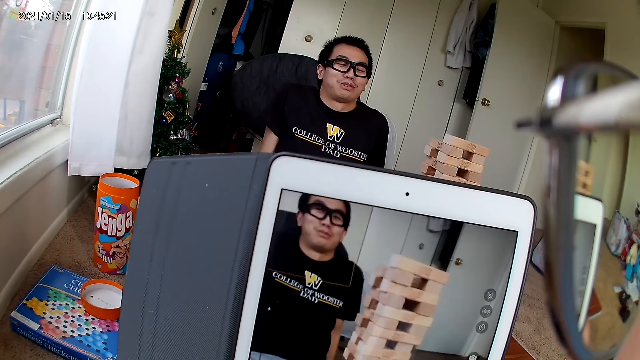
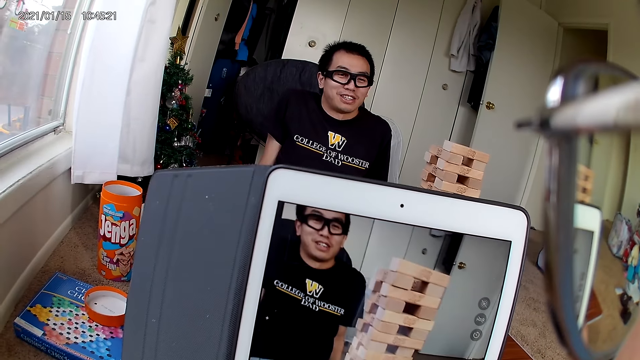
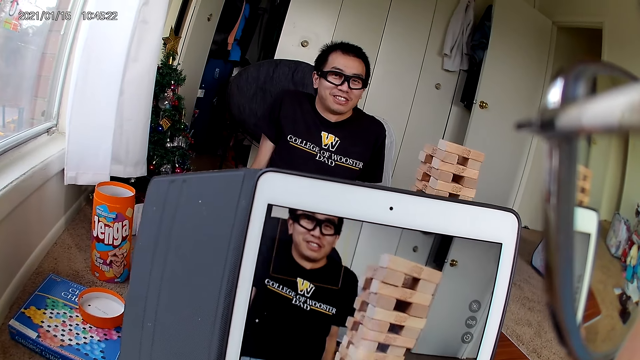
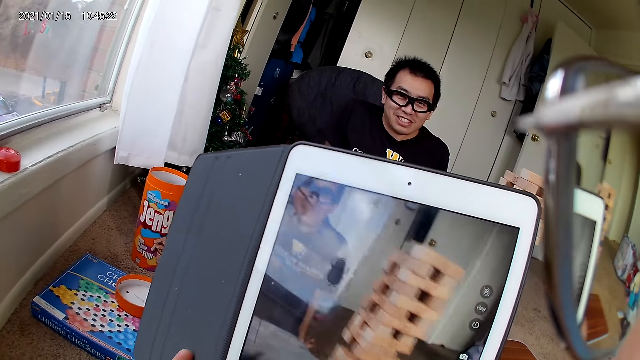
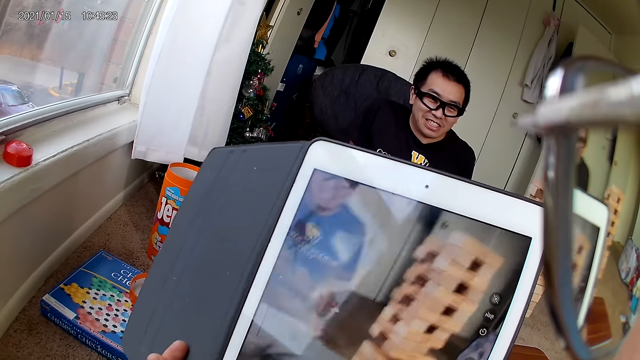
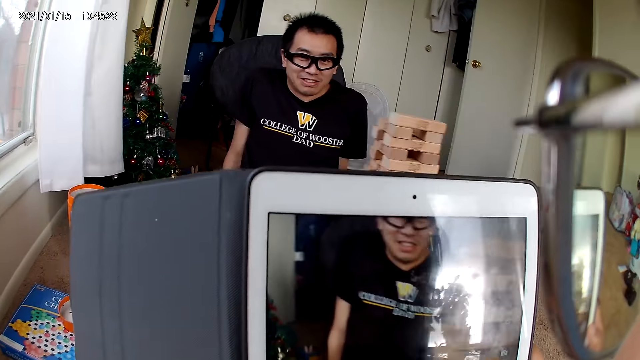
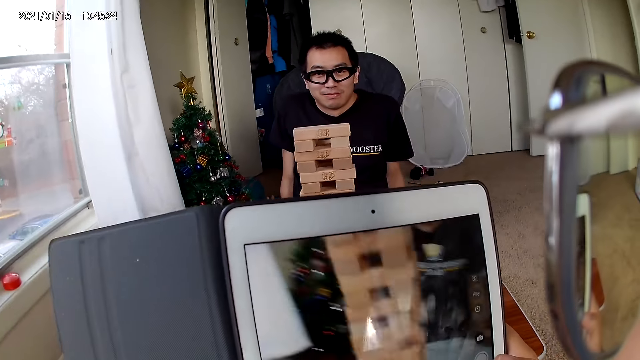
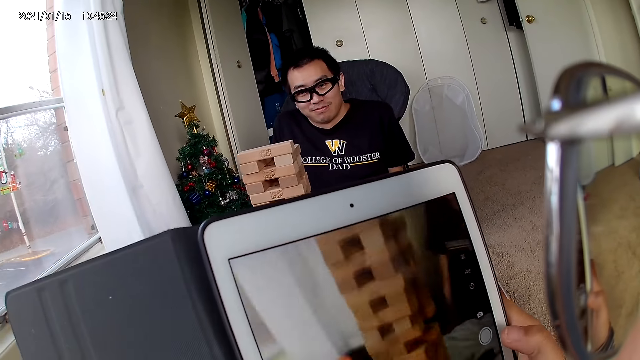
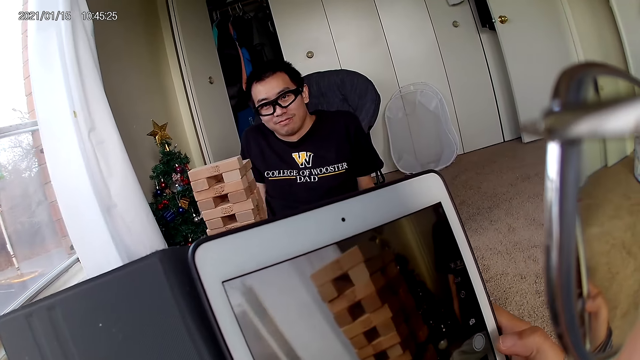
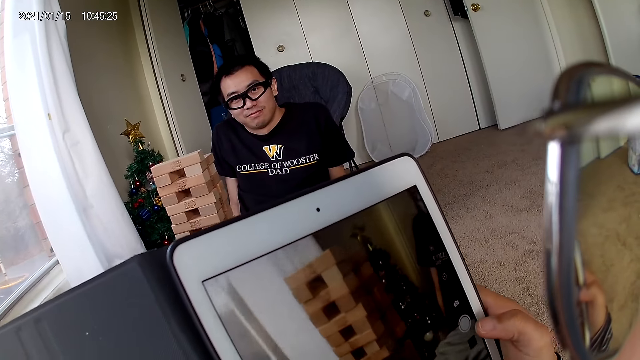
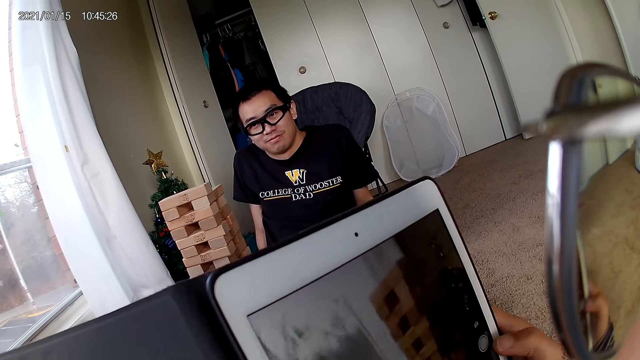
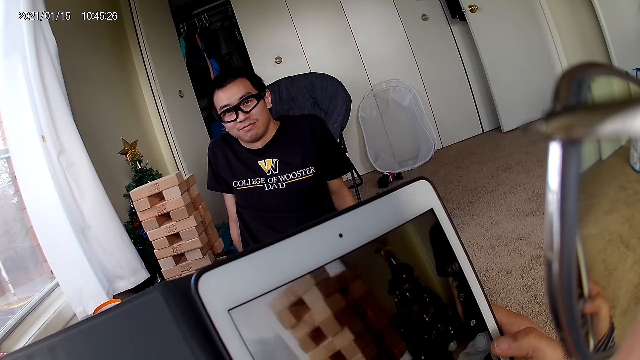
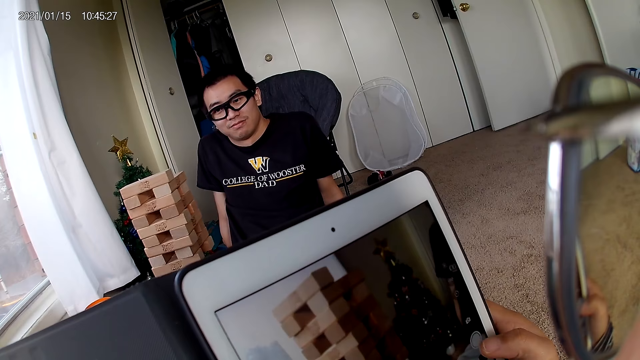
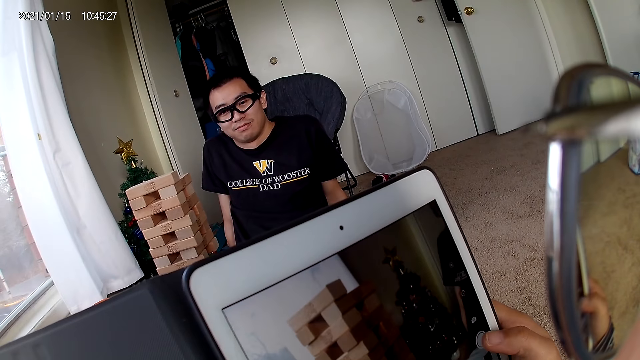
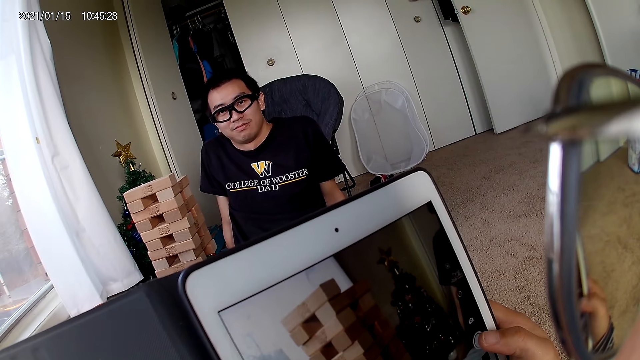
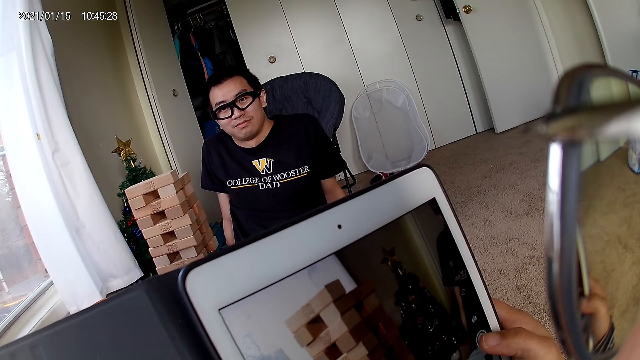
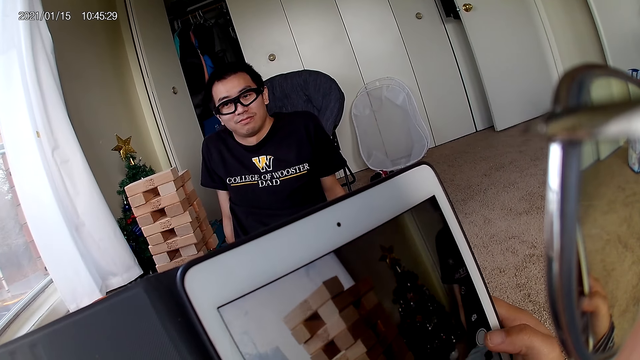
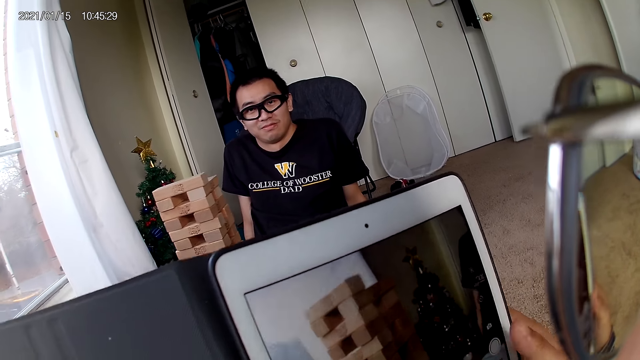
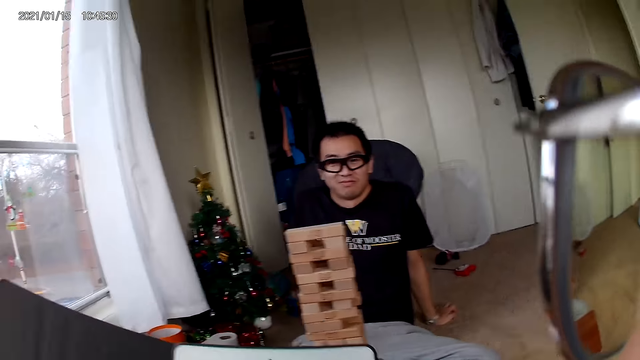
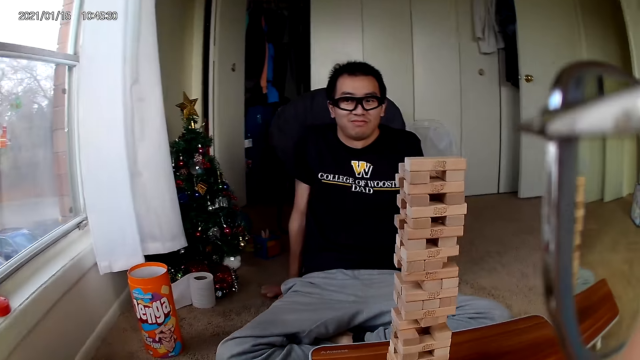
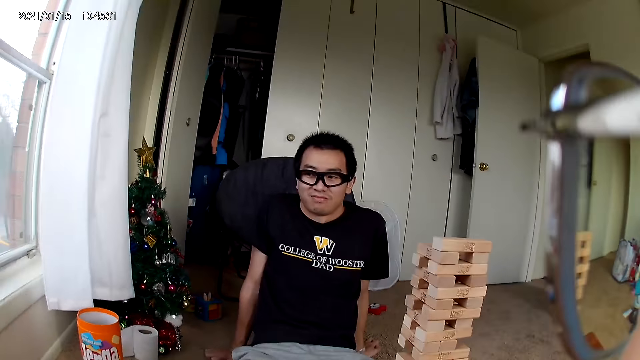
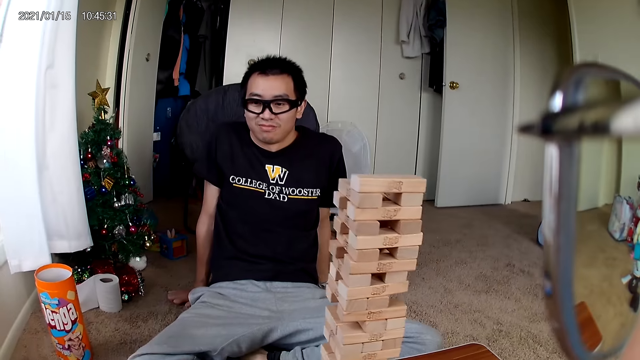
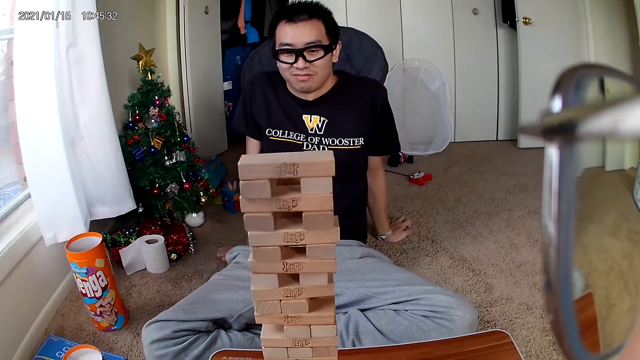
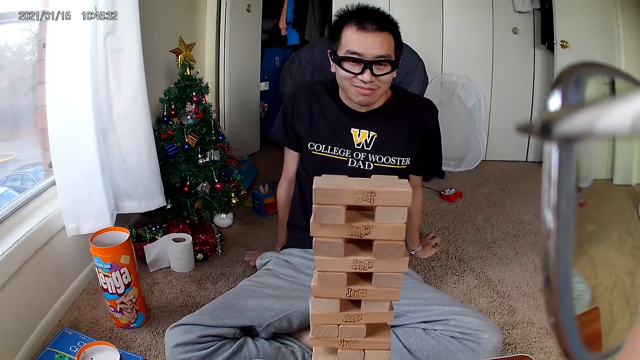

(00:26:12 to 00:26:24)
The camera wearer takes a video of a man using a phone. She snaps a picture of the man and the puzzle with the tab in her hands. She lowers the tab in her hands.

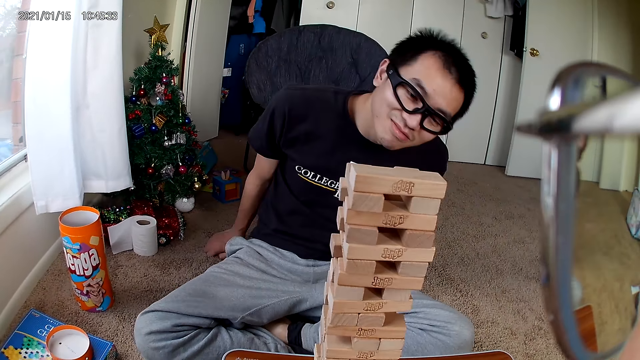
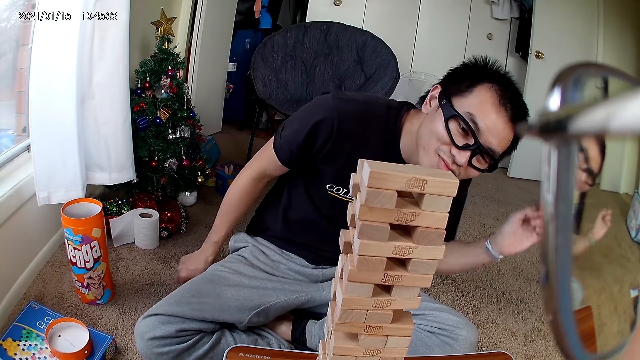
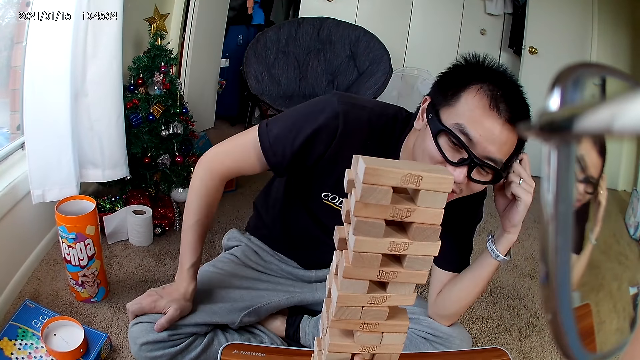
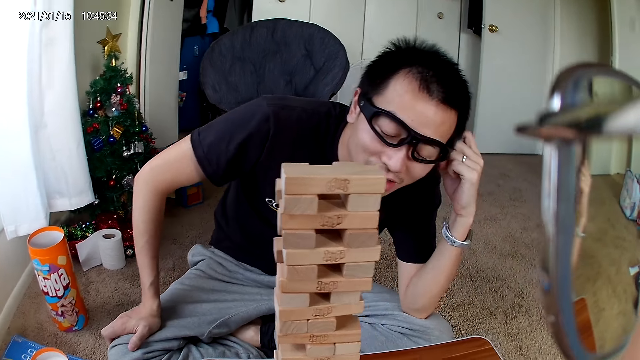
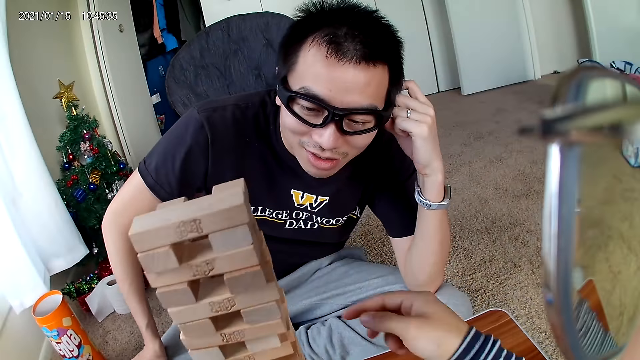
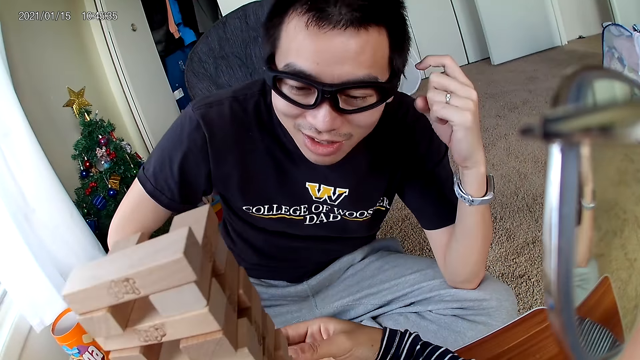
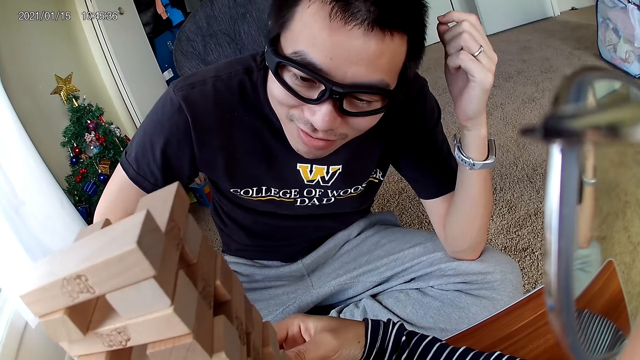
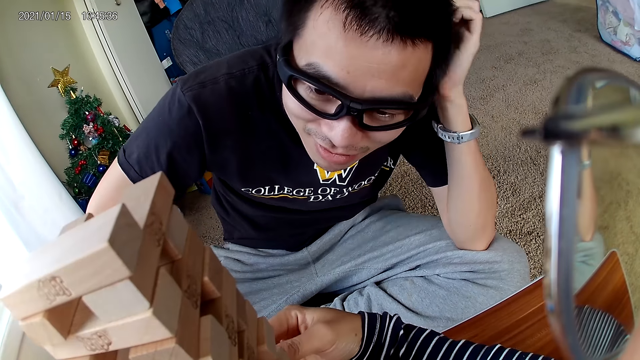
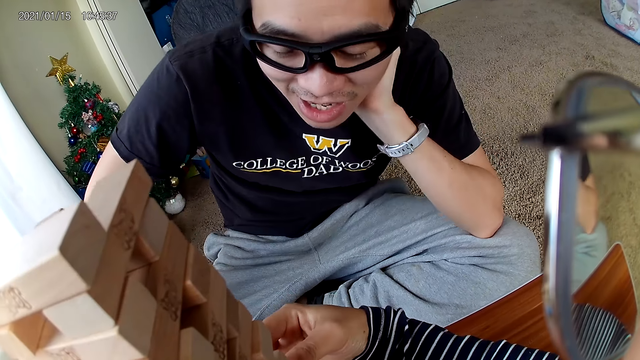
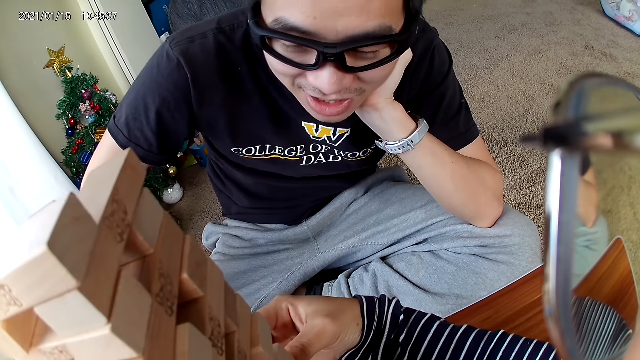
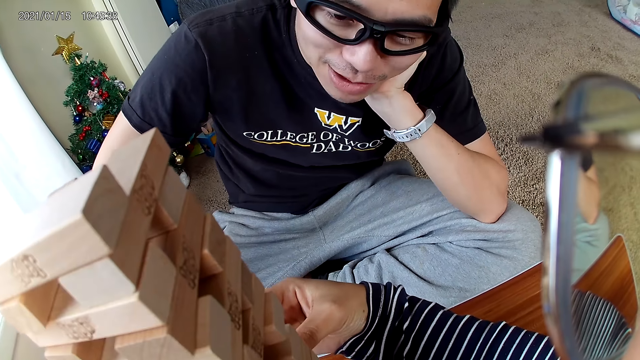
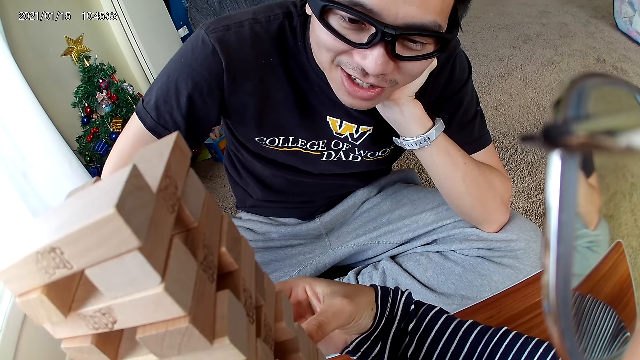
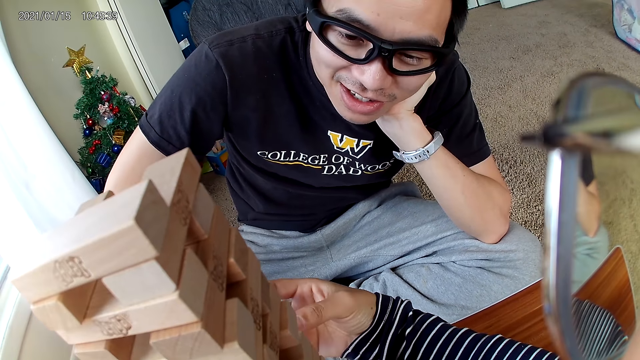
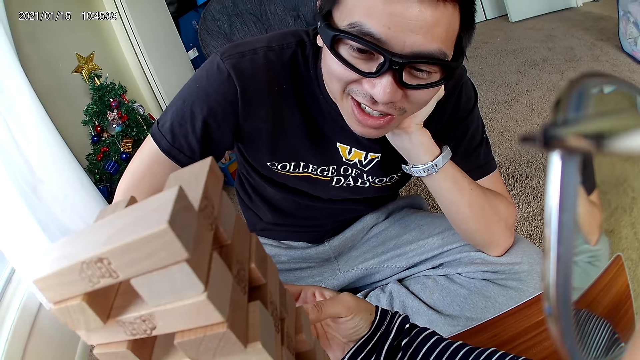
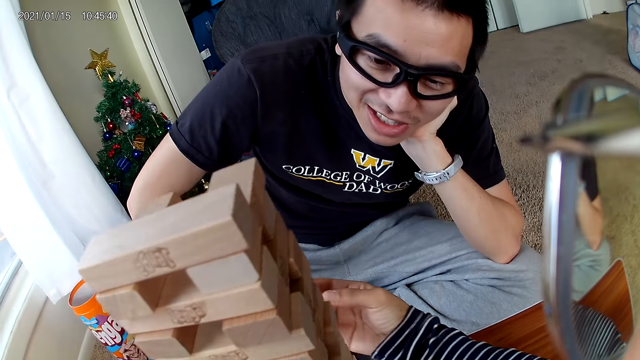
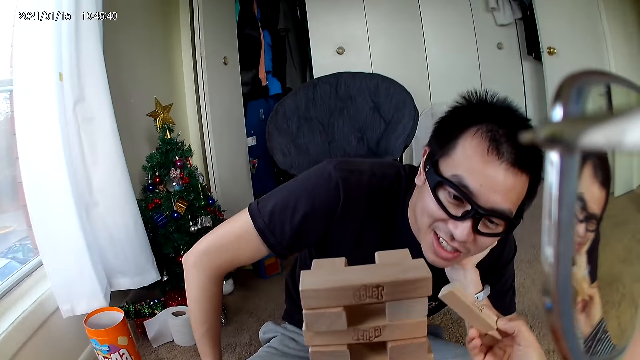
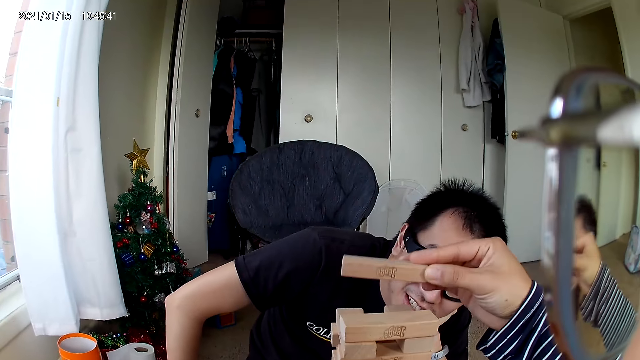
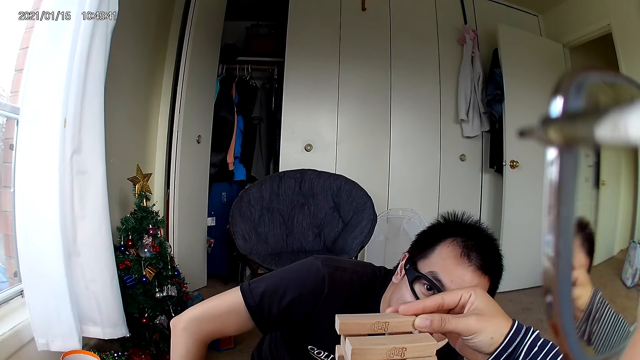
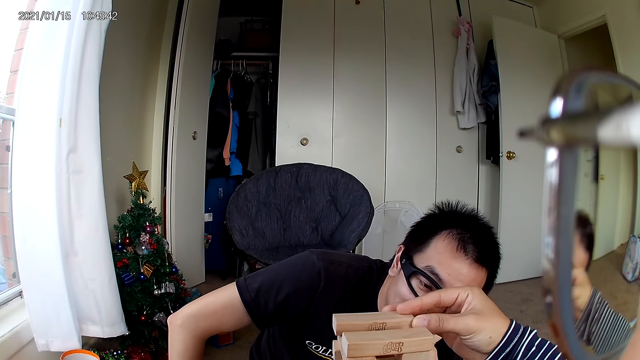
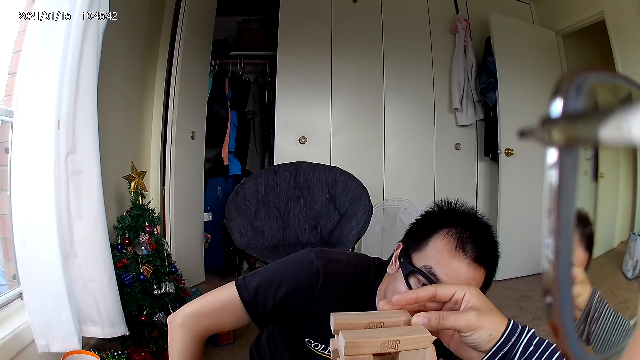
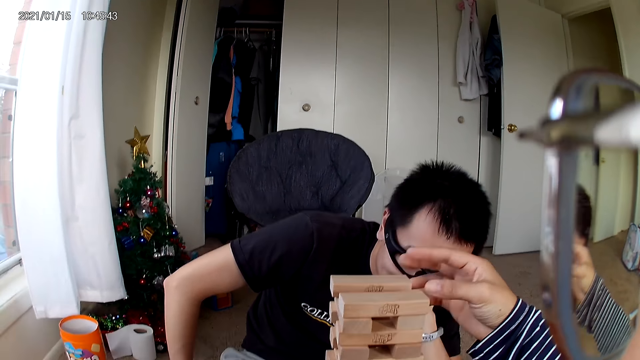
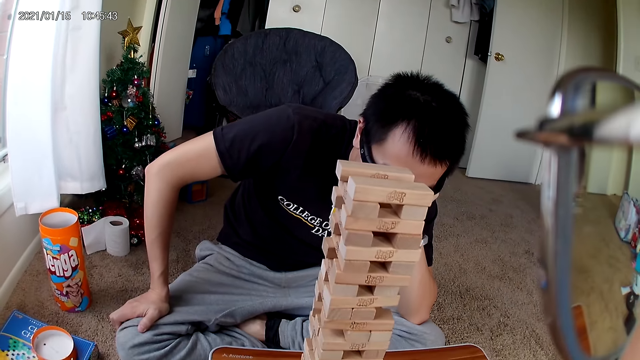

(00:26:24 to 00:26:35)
A man checks the puzzle. The camera wearer removes a wooden piece from the puzzle with her right hand. She removes a block. She puts the wooden piece on the puzzle at the top with her right hand.
